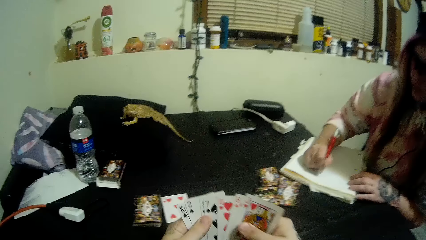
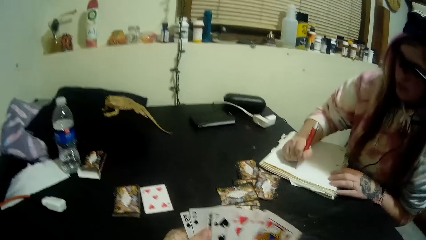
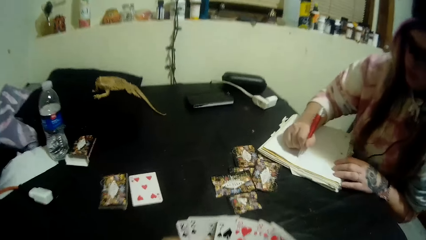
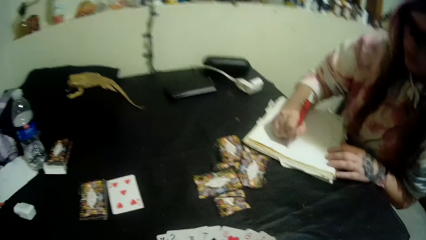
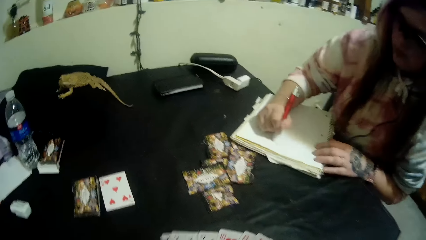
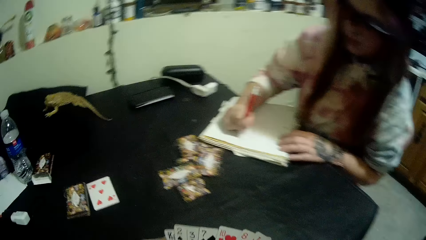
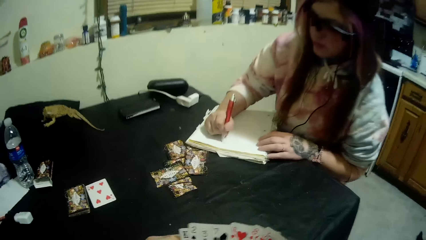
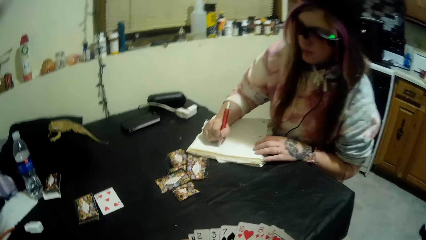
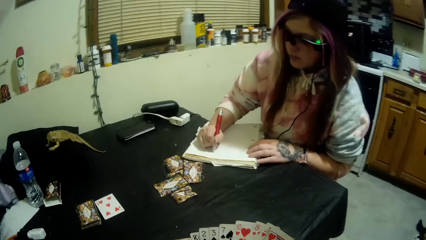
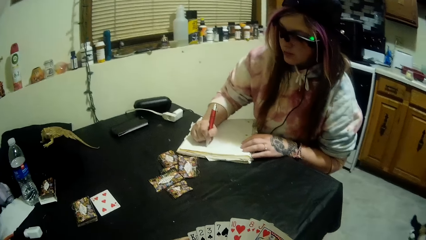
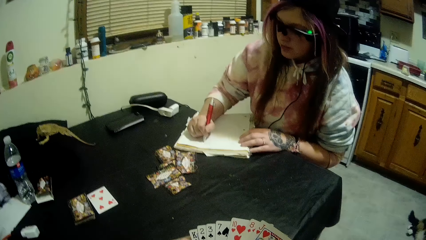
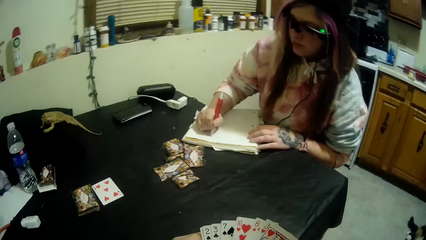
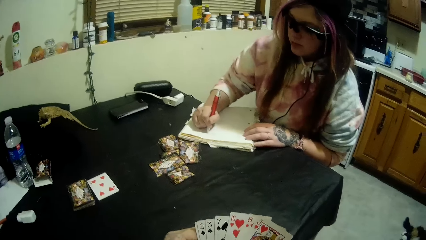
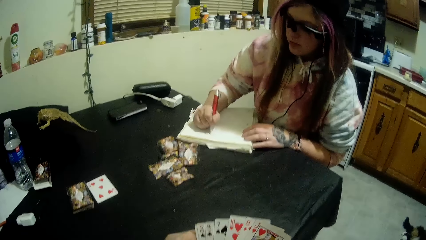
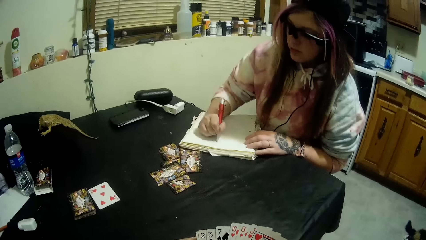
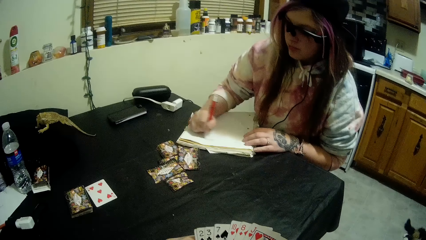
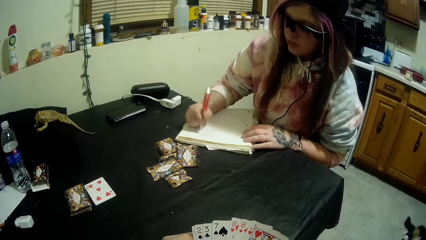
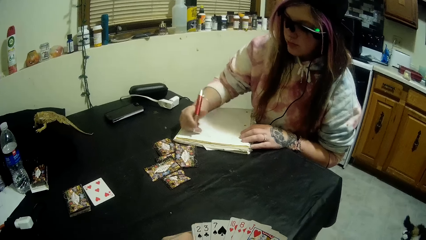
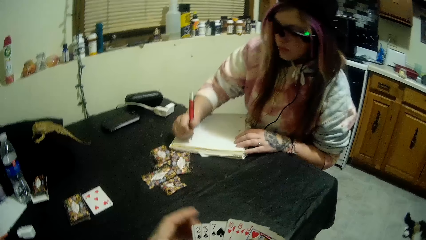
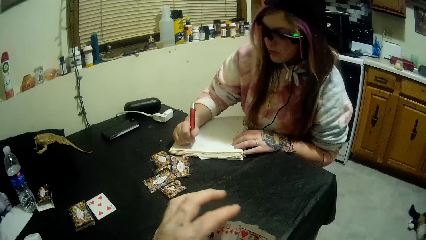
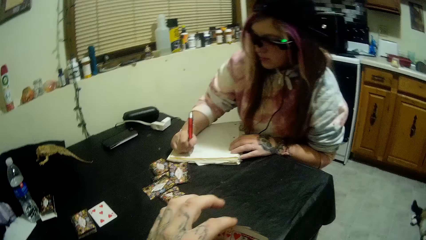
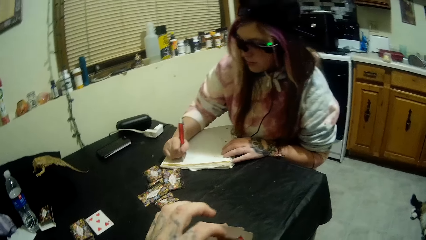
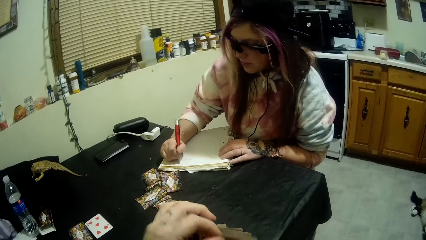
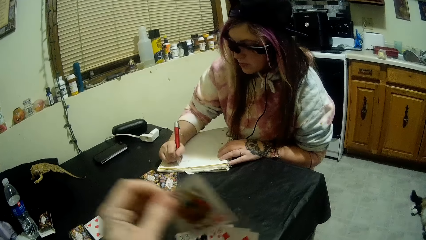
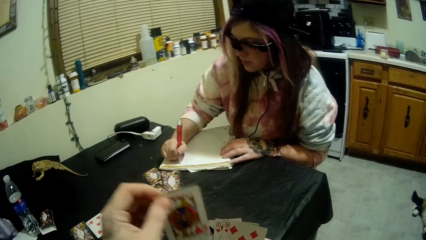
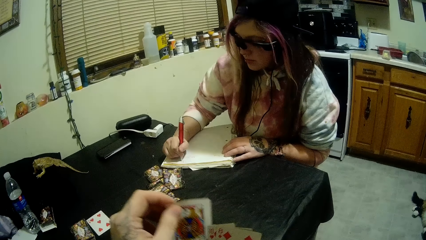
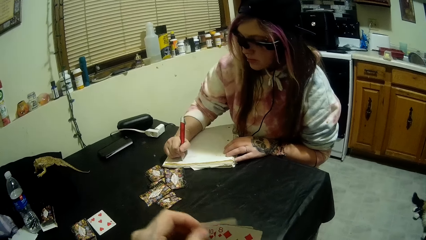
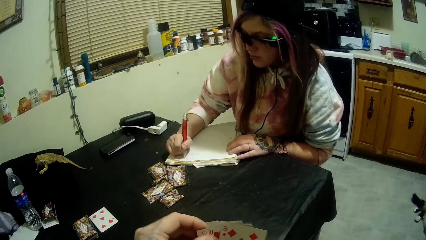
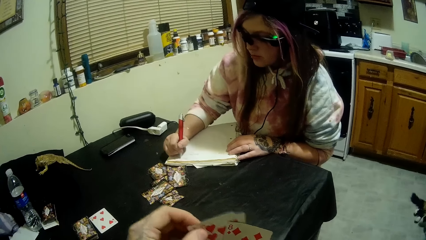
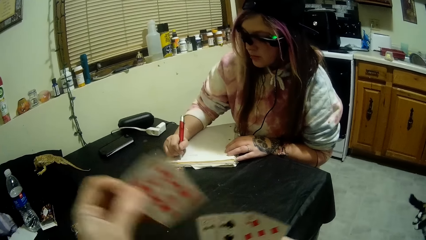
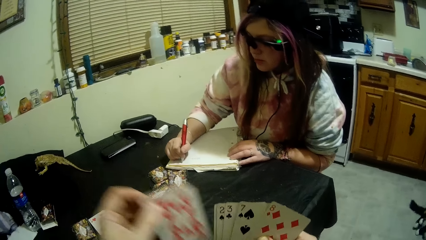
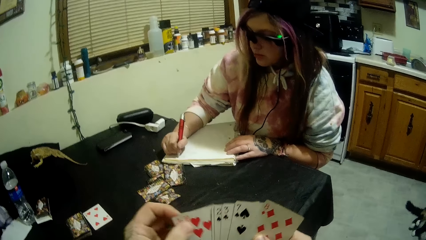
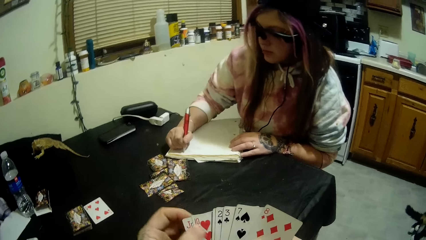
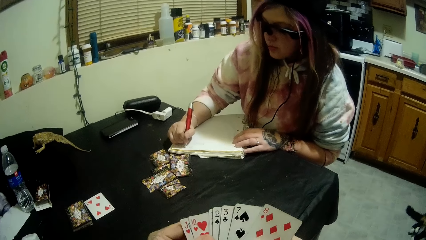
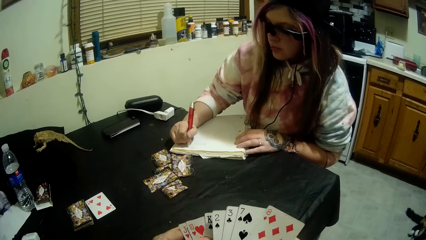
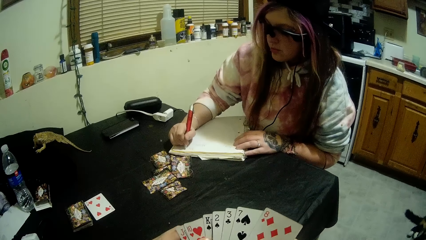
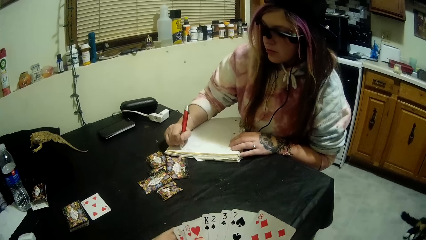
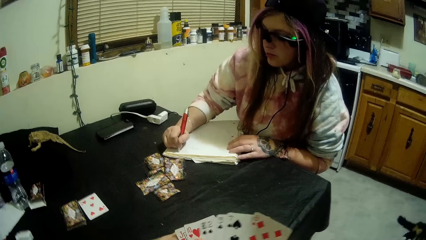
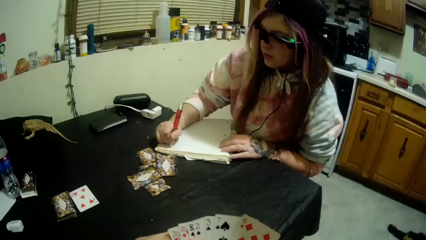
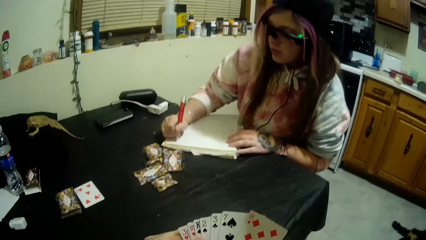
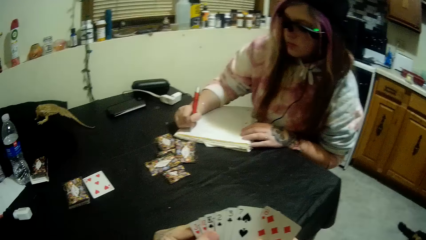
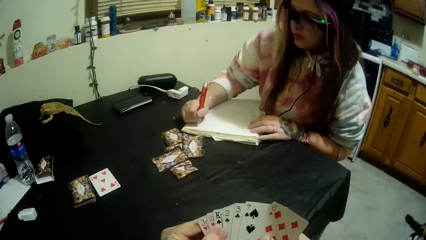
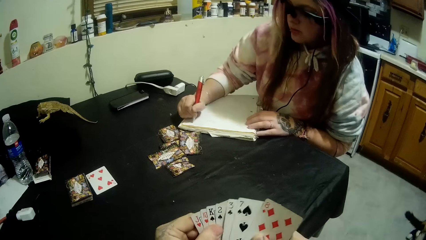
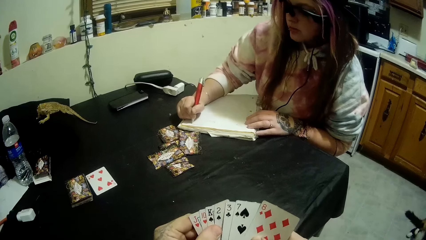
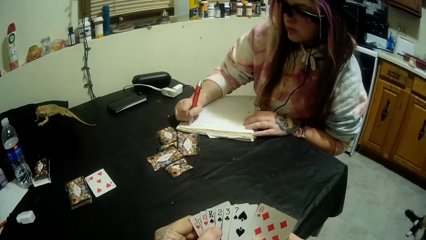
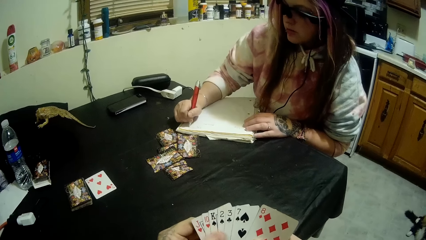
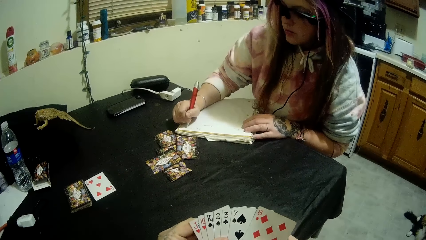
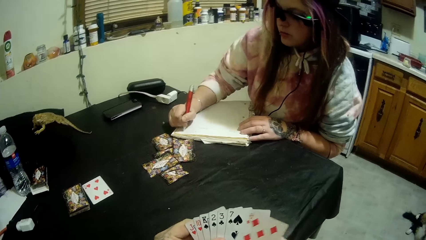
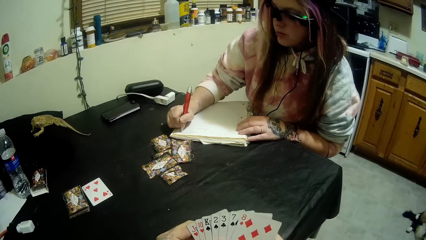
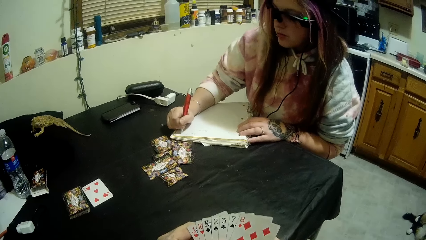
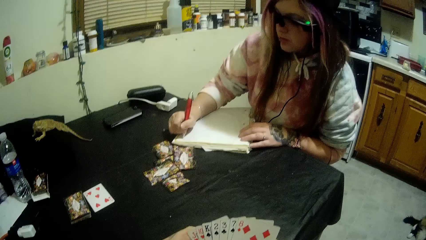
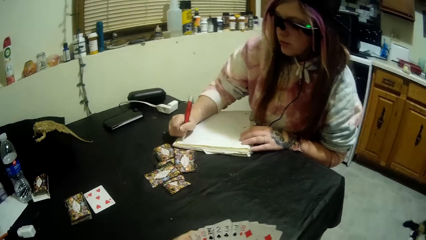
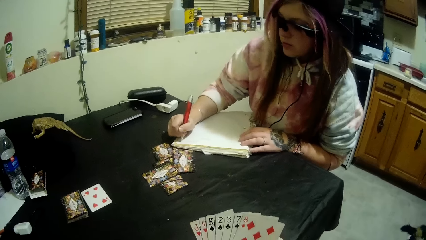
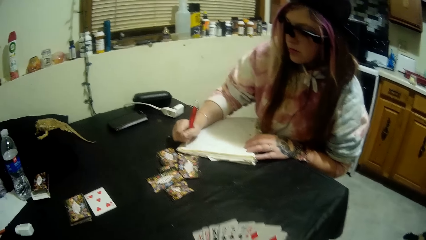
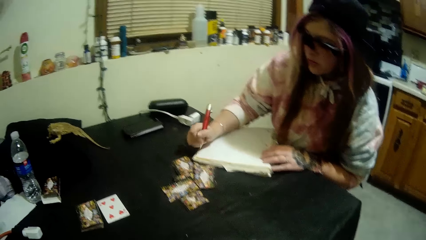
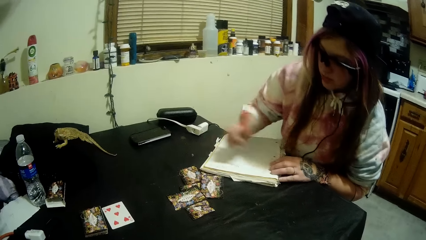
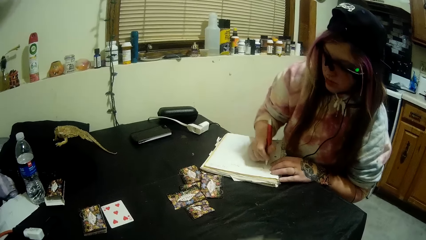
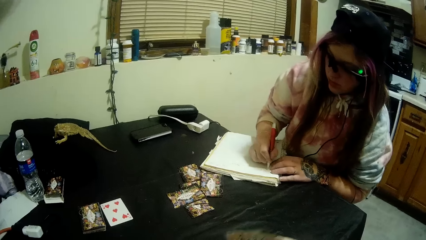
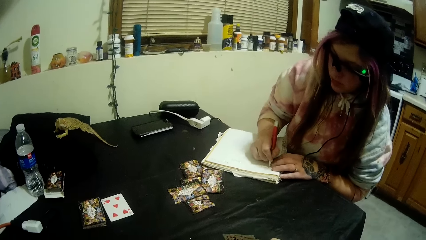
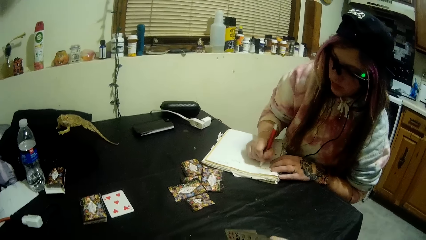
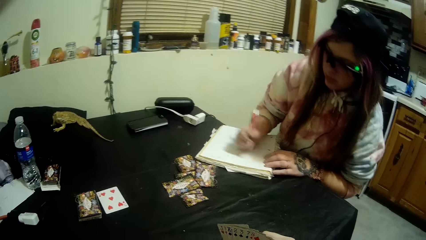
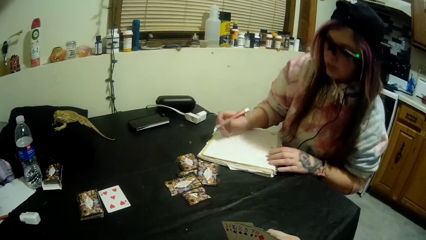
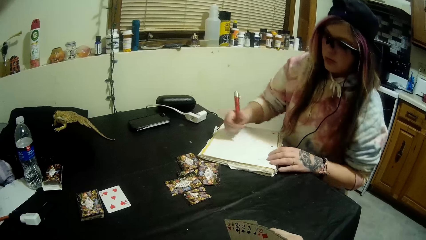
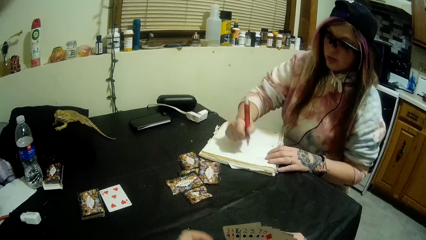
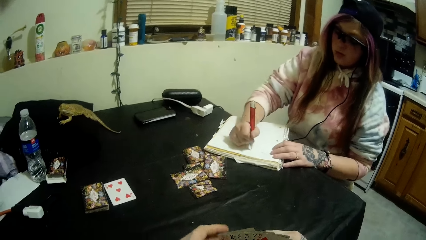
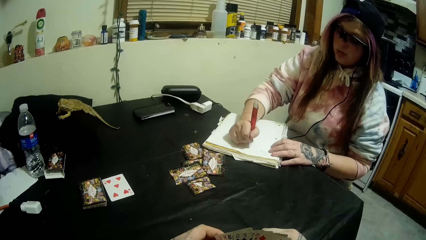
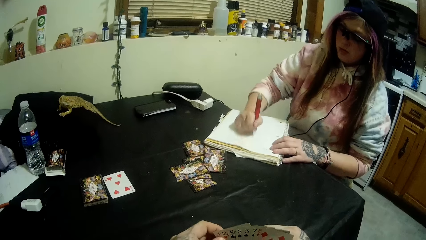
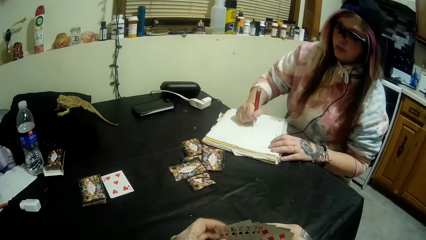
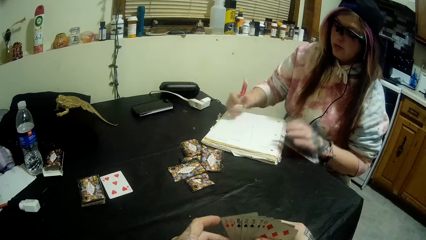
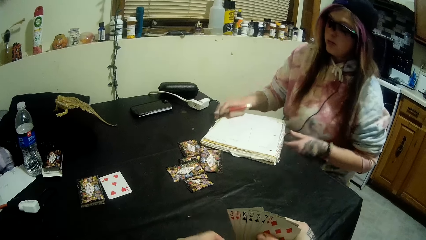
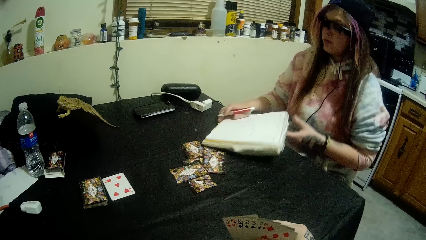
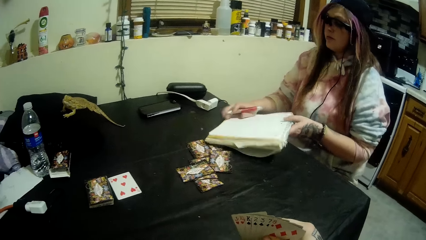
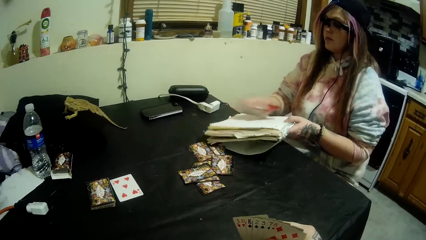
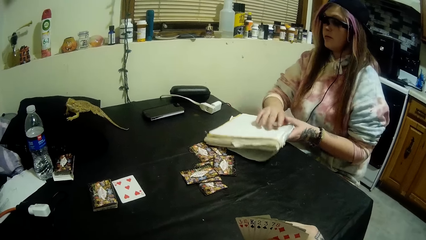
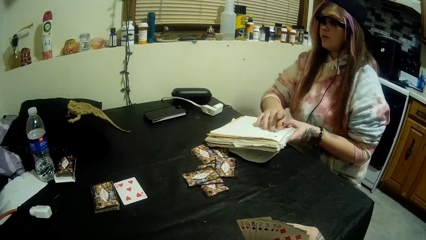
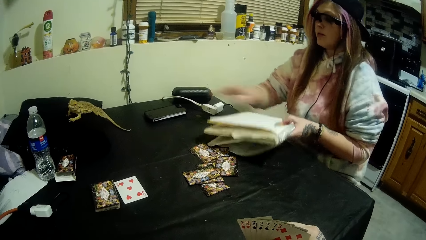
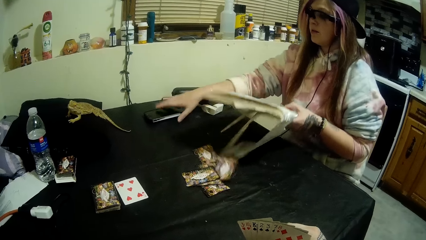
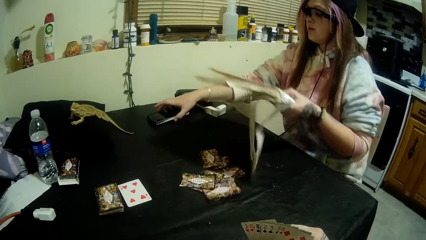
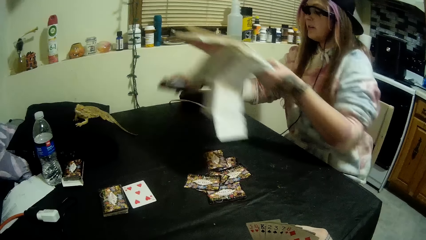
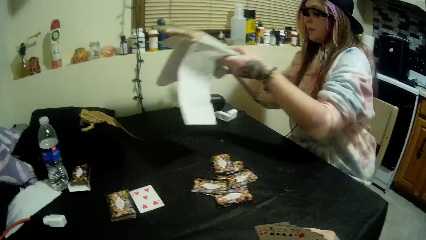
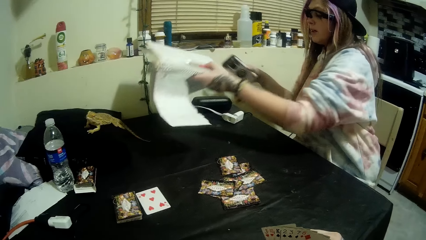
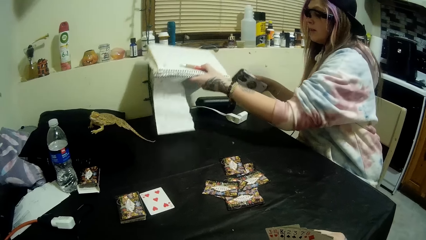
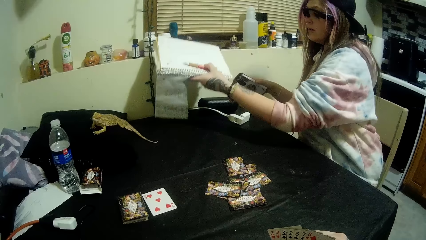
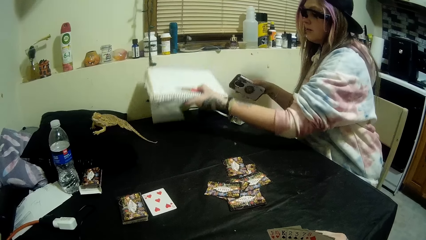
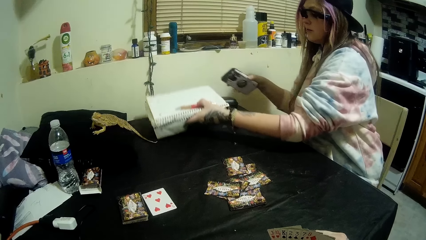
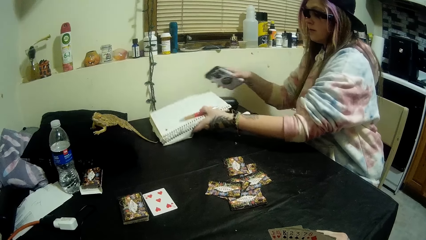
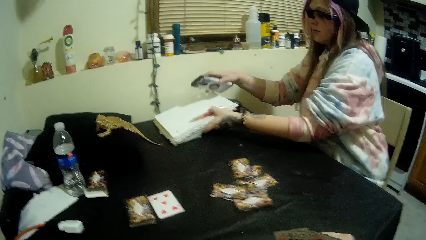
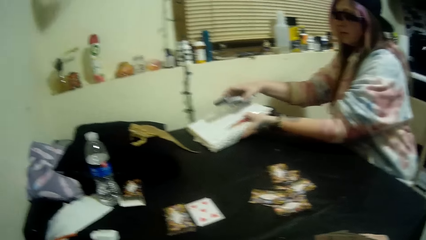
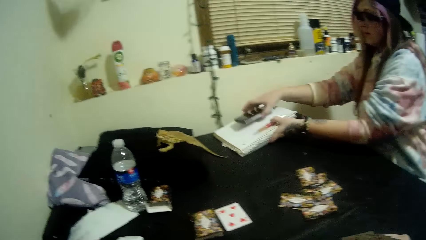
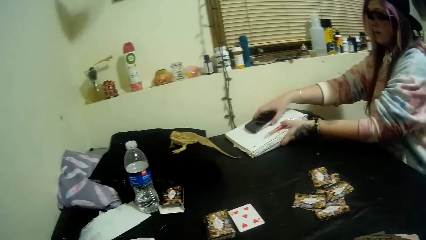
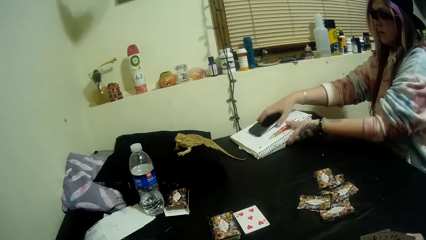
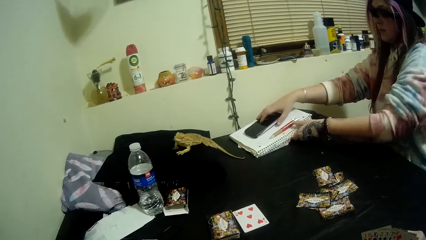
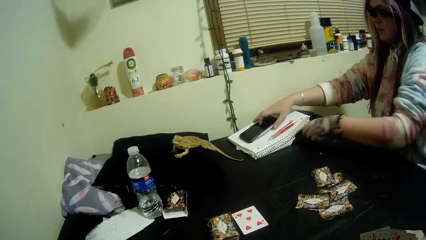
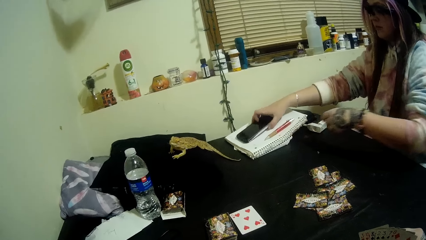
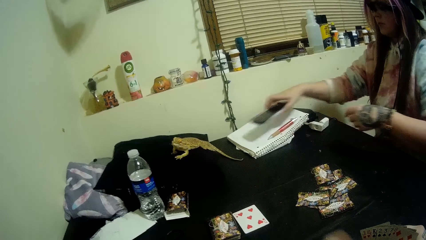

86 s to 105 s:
A woman drops the pen on the book. She moves the book and mobile phone on the table with her hands. She takes the phone. The camera wearer puts the book on the table. The woman puts the phone on the book.
